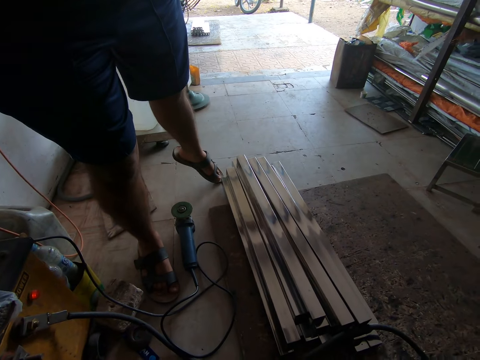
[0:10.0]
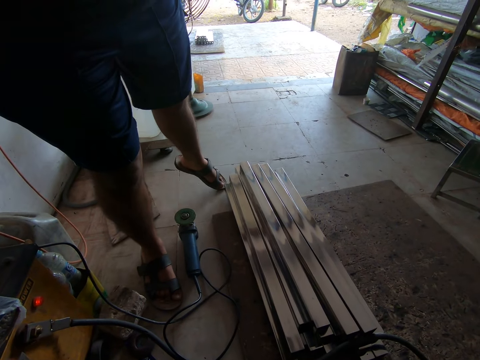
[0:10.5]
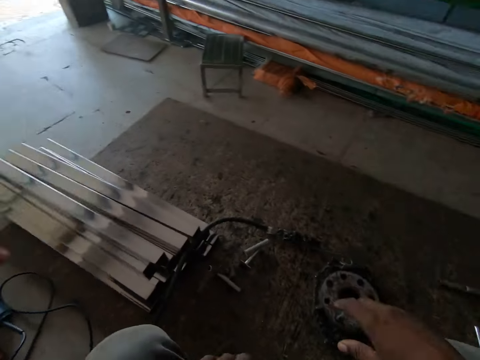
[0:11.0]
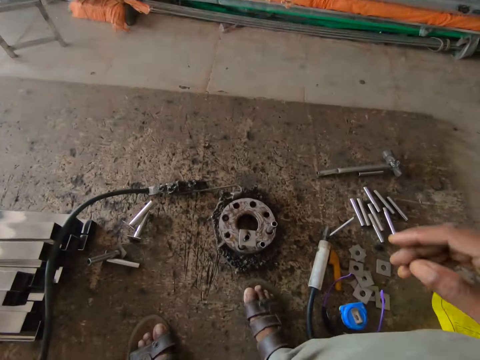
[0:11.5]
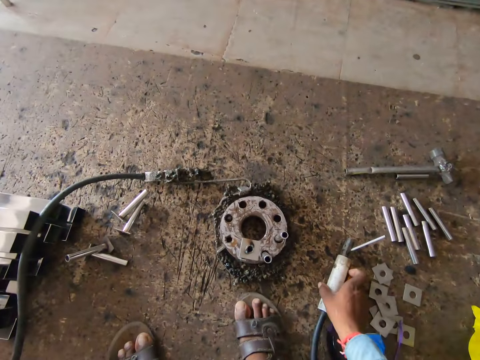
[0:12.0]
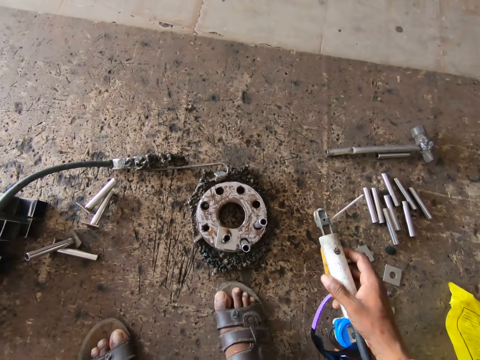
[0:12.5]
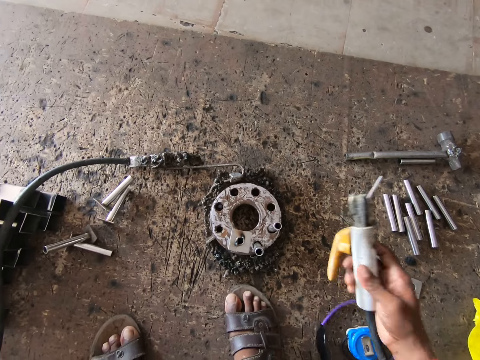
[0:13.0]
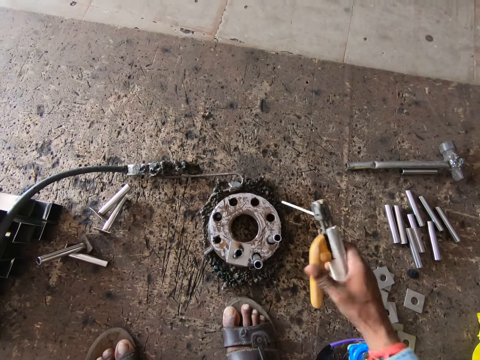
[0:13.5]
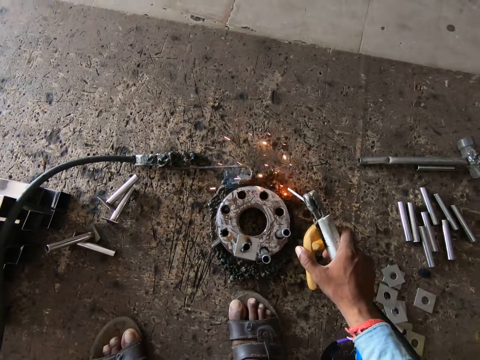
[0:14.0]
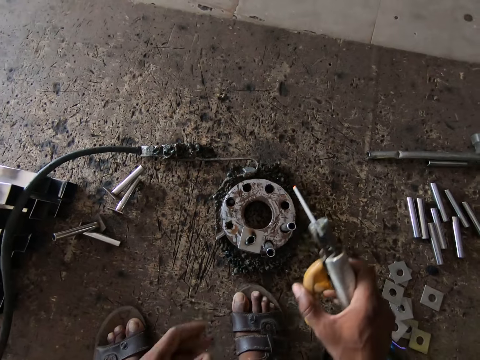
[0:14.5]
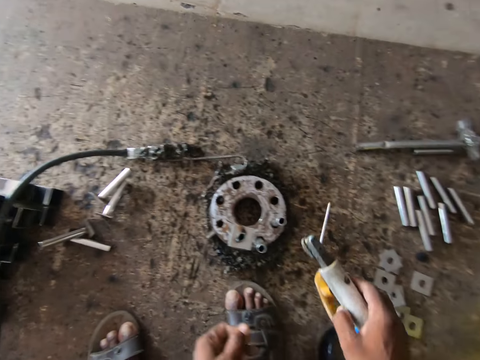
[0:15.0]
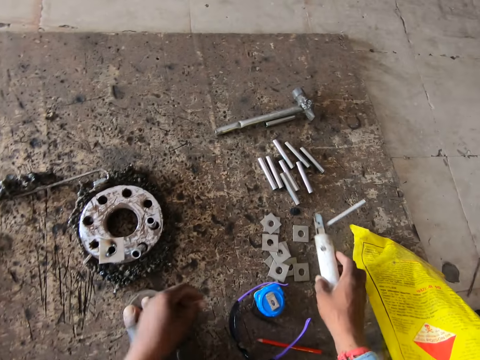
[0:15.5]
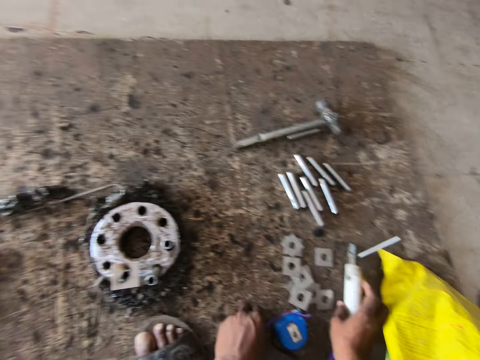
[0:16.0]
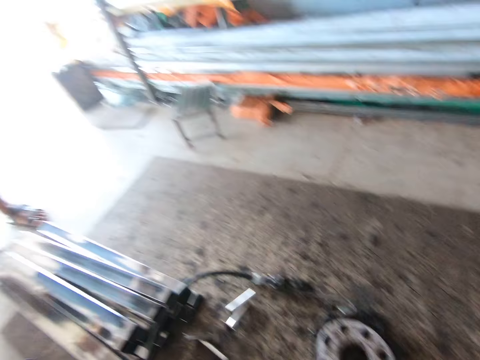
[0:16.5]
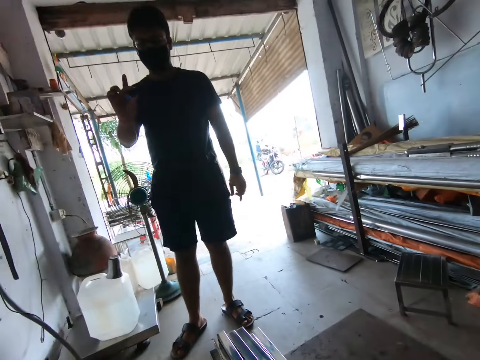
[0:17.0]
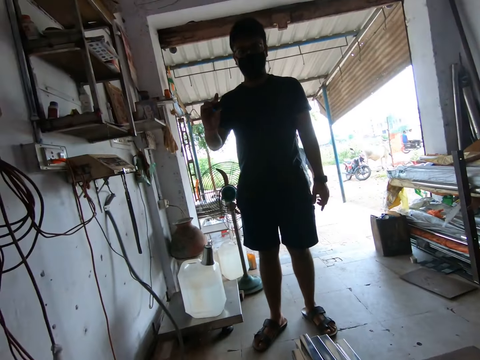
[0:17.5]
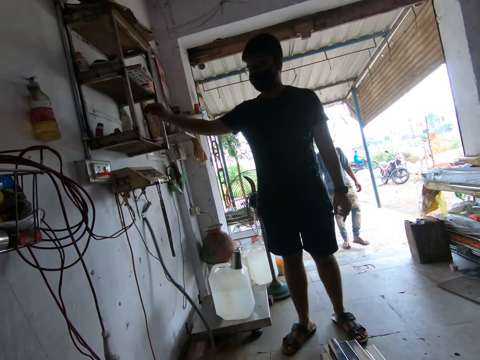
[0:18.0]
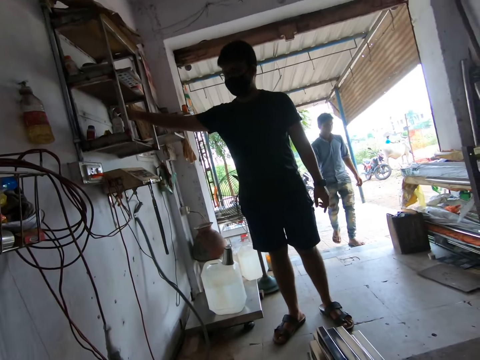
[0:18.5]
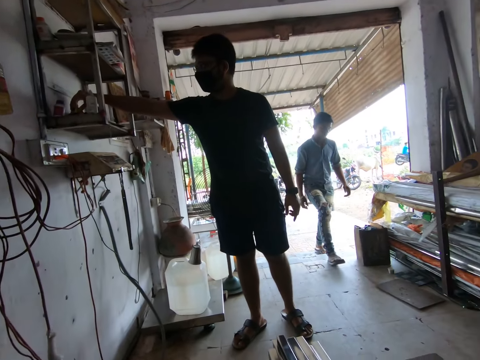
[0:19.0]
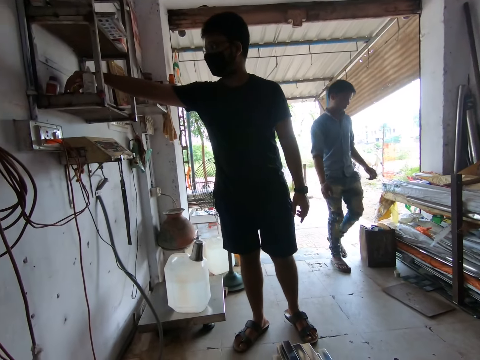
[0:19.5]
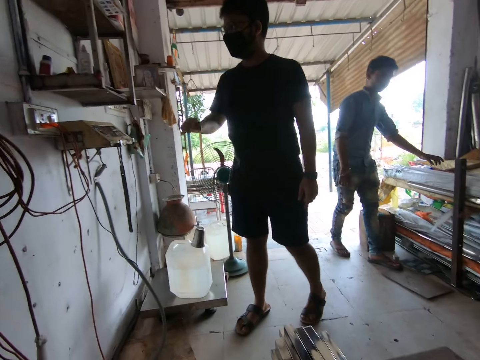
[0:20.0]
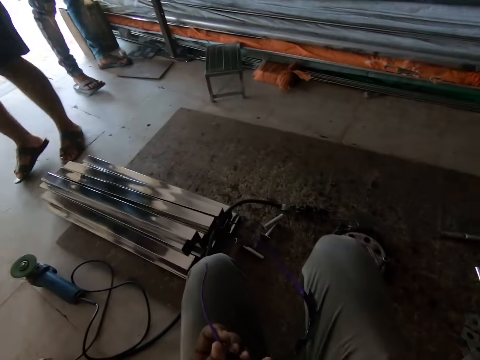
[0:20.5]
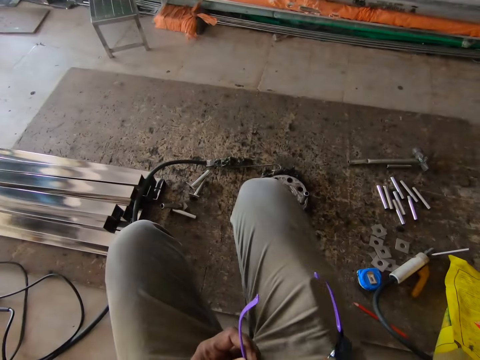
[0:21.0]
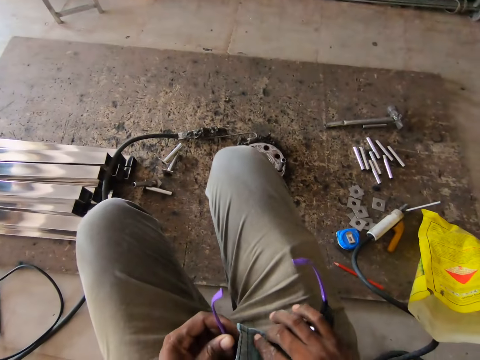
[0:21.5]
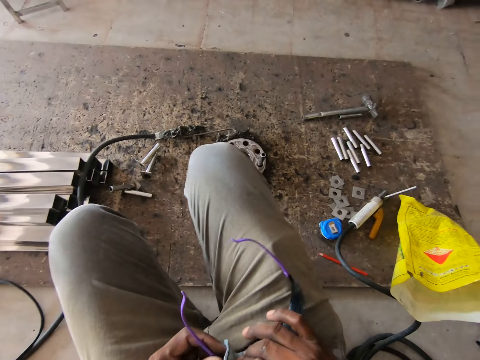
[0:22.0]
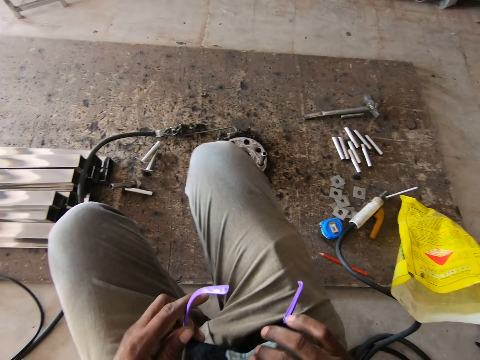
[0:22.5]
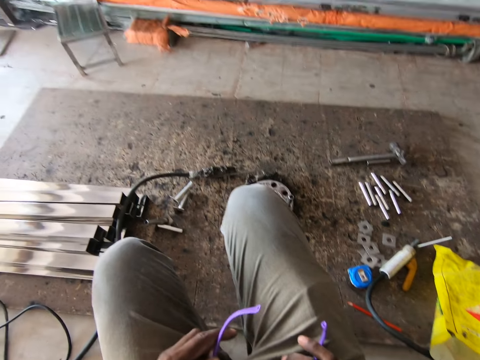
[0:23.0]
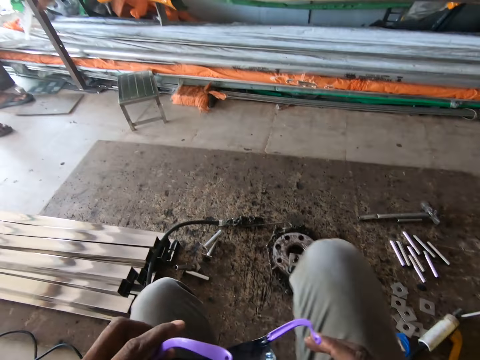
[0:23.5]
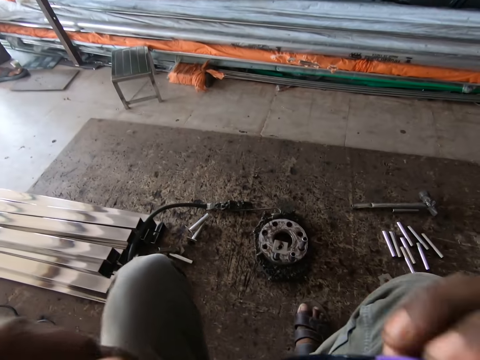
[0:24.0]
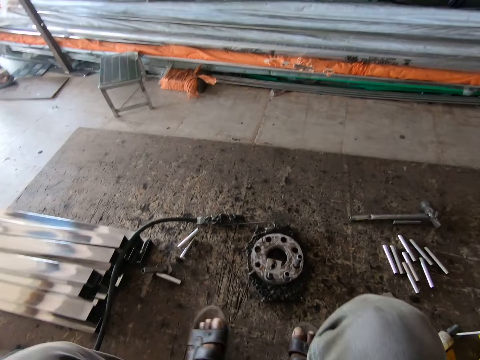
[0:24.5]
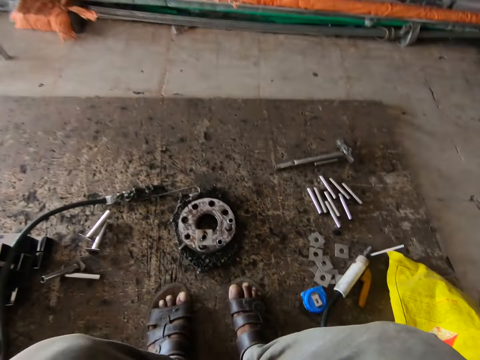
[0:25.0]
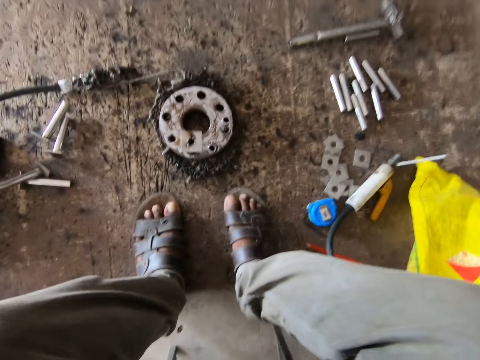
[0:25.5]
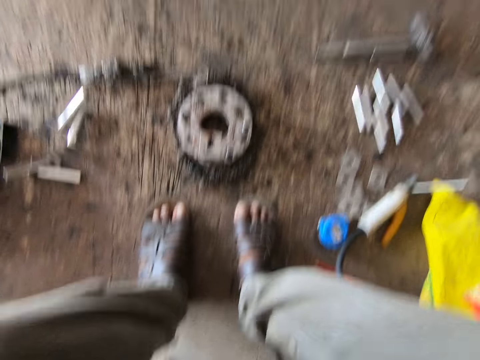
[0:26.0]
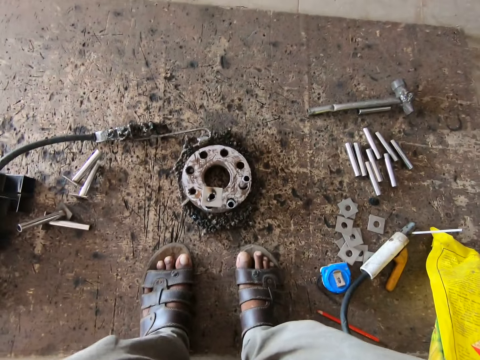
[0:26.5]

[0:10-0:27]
The camera wearer picks up an electrode holder from a board with his right hand. He welds a metal pipe in a metal ring with the electrode holder in his right hand. He drops the electrode holder. He looks around. A man speaks to the camera wearer. The camera wearer wipes a pair of welding goggles in his left hand with a fabric in his right hand. He holds the pair of welding goggles with both hands. He puts the goggles on.

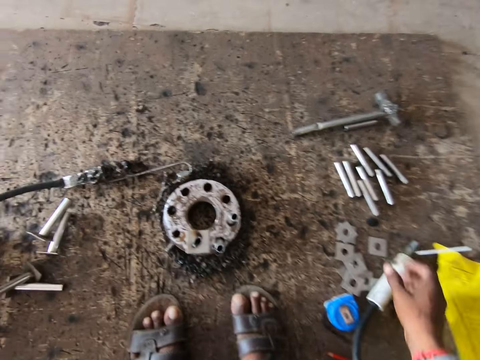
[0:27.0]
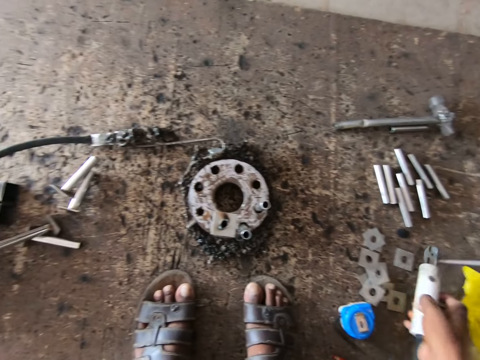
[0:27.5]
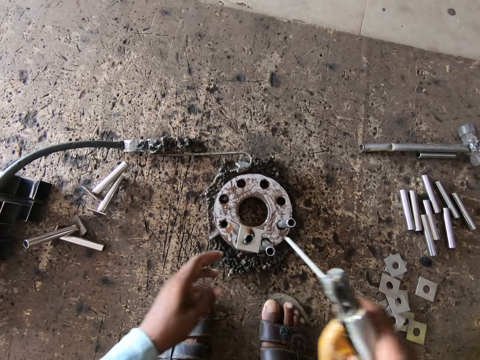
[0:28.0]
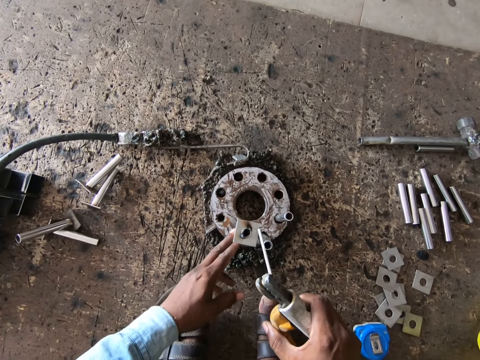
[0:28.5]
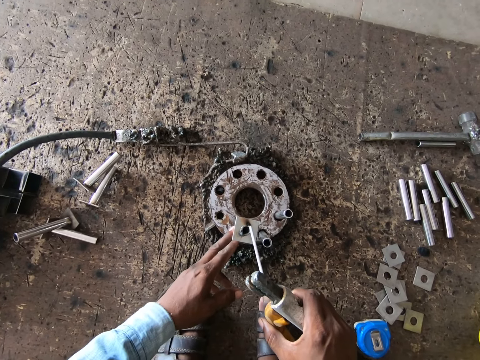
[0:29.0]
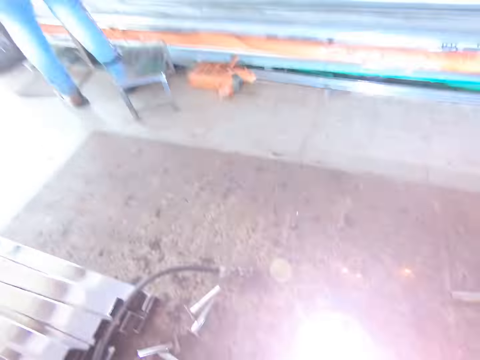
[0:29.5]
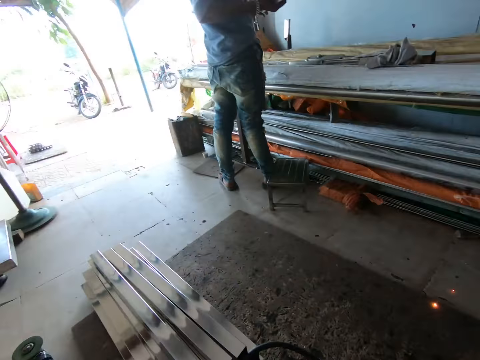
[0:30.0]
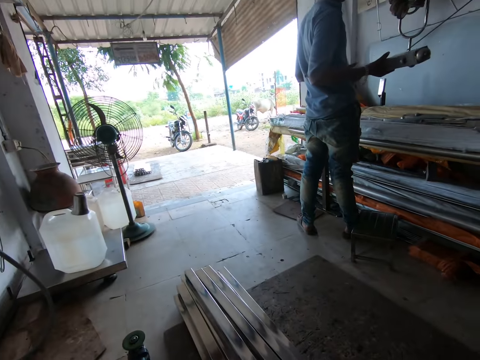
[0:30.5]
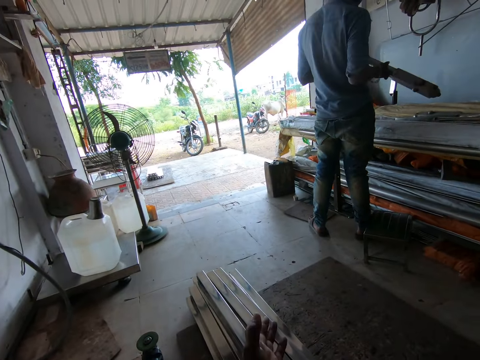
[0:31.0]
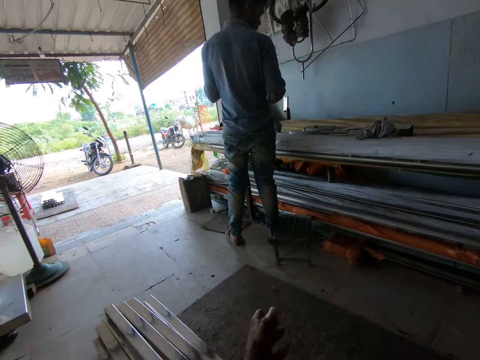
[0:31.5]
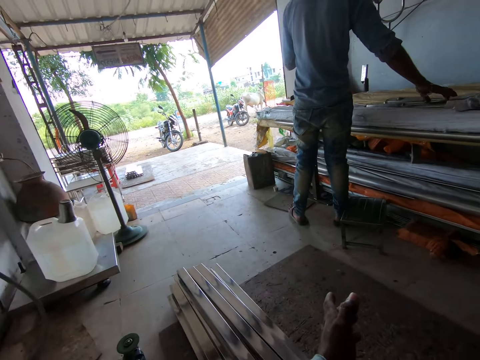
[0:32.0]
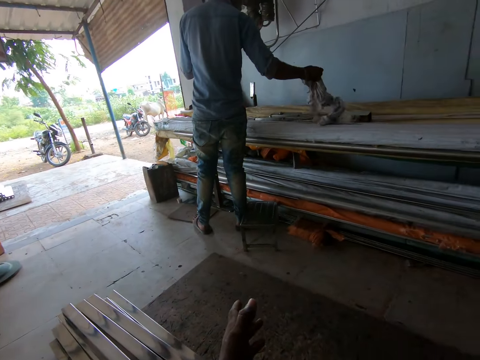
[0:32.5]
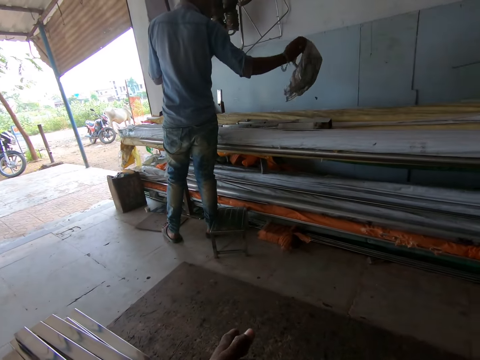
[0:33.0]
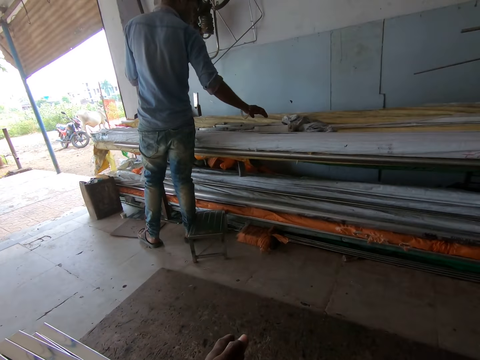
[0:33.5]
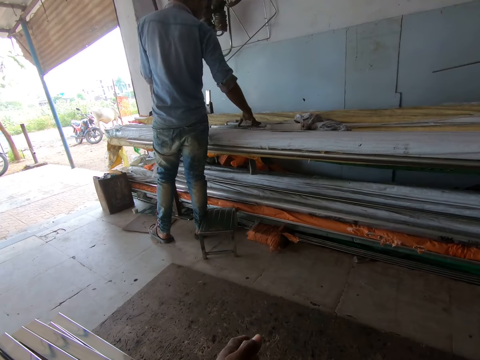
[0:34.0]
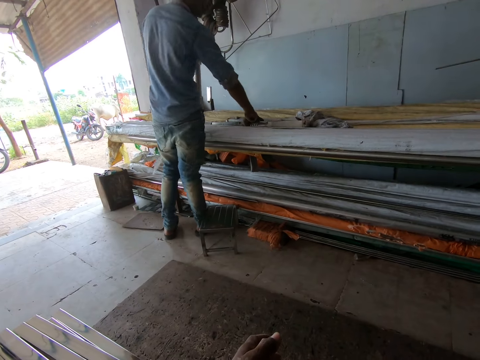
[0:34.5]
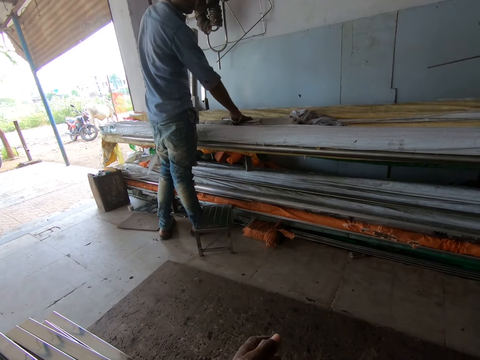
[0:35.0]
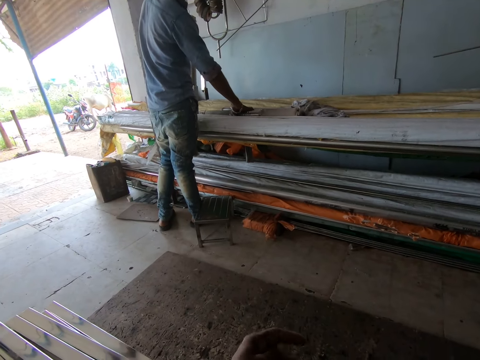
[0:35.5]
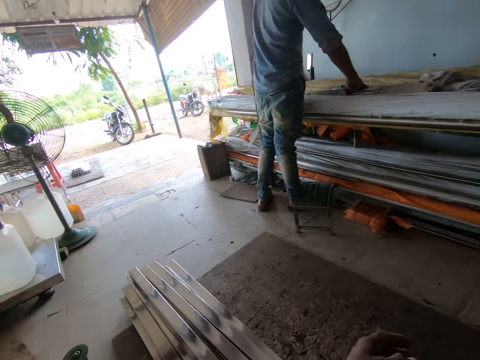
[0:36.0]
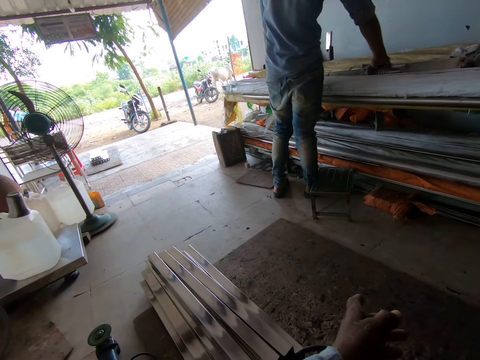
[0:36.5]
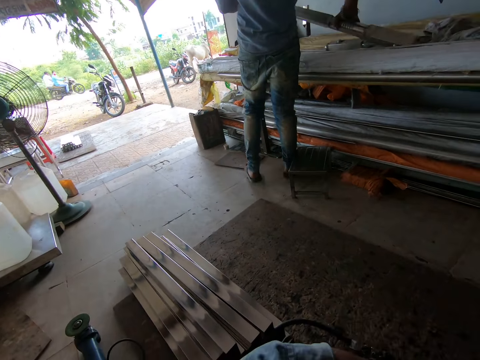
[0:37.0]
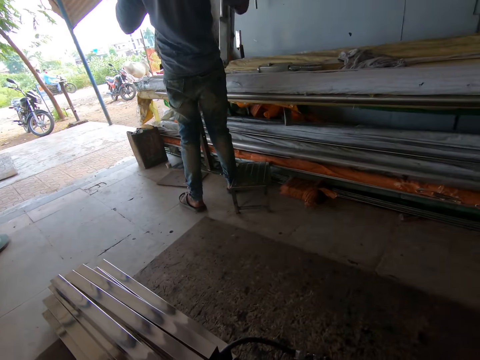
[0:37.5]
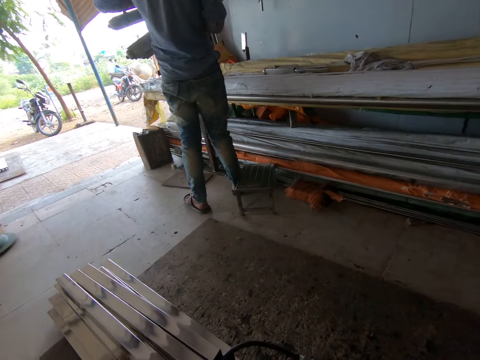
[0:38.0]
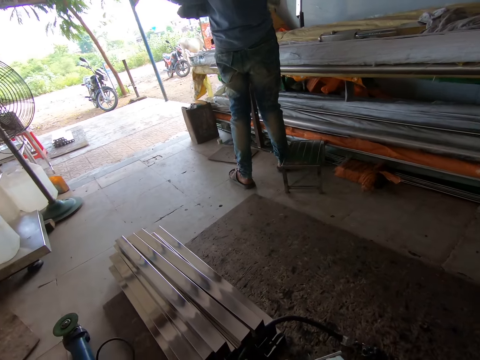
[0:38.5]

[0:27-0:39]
The camera wearer picks up the electrode holder from the board with his right hand. He holds the metal pipe with his left hand. He welds the metal pipe in the metal ring with the electrode holder in his right hand. He interacts with a man. The man holds a tripod stand with both hands. The camera wearer looks around. The man holds the tripod stand with his left hand. The camera wearer speaks to the man. The man picks up a rag from a workbench with his right hand and drops the rag on the workbench with his right hand. The man picks up the tripod stand from the workbench with his right hand. Another man speaks to the camera wearer. The camera wearer speaks to the first man.
